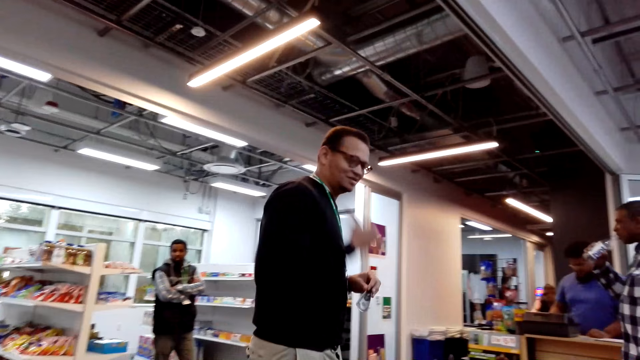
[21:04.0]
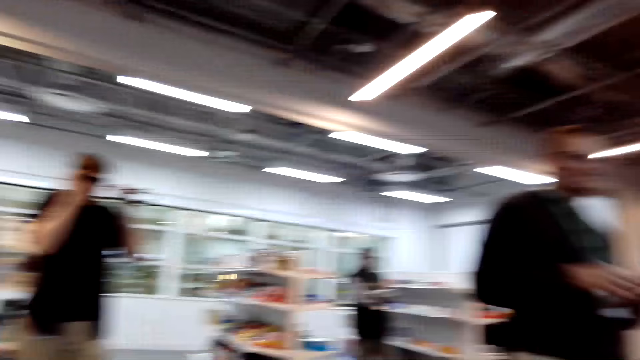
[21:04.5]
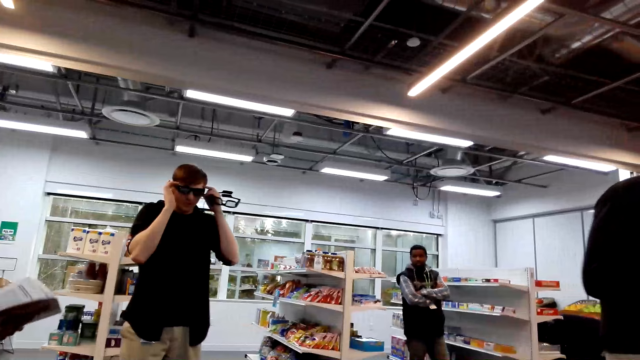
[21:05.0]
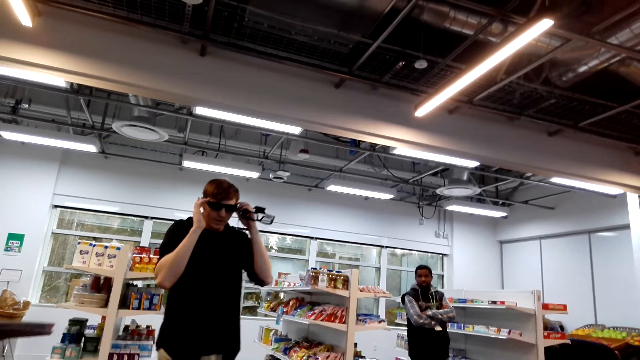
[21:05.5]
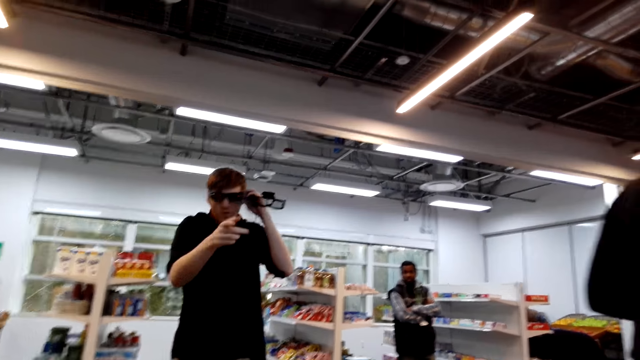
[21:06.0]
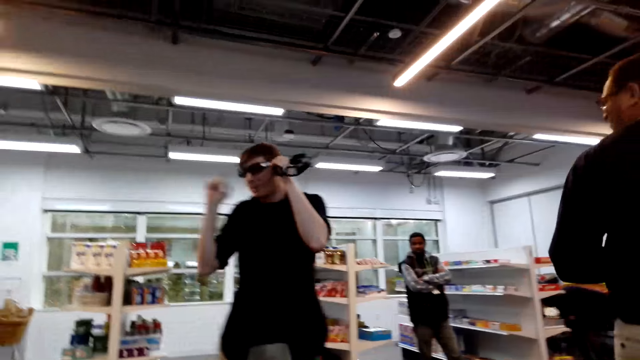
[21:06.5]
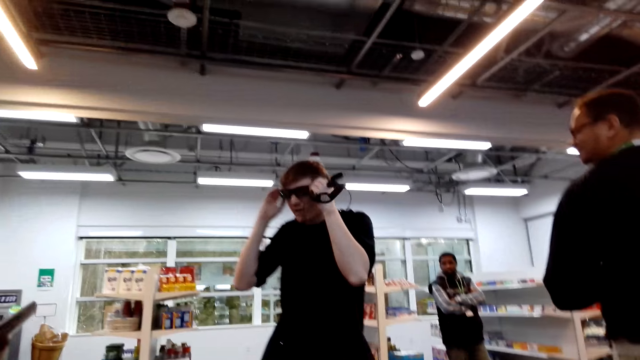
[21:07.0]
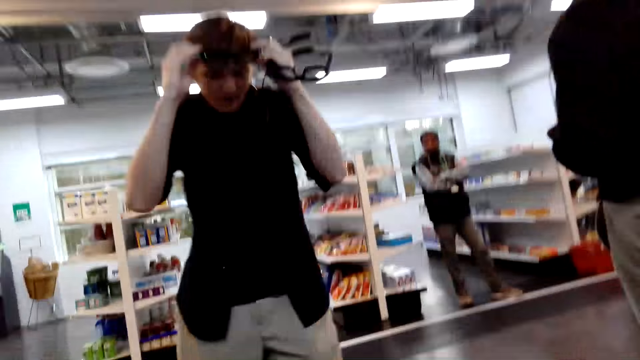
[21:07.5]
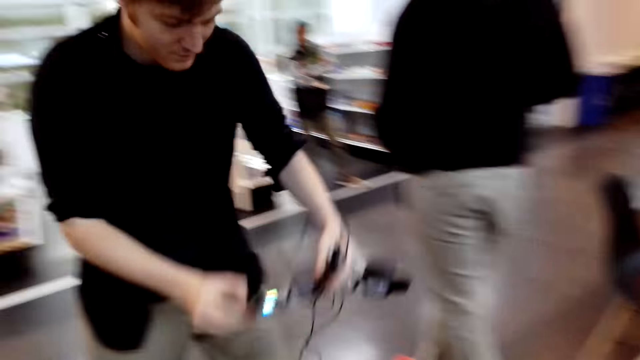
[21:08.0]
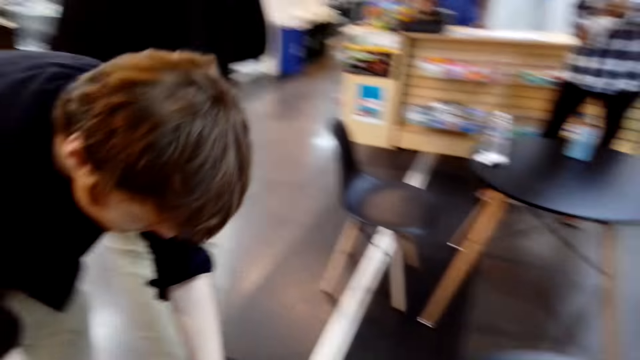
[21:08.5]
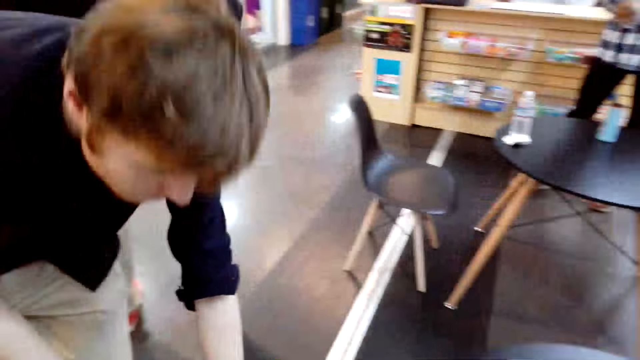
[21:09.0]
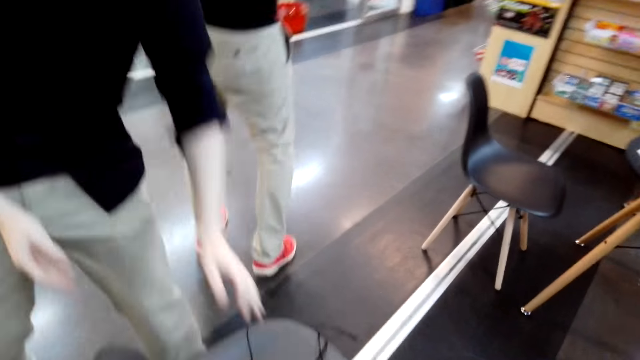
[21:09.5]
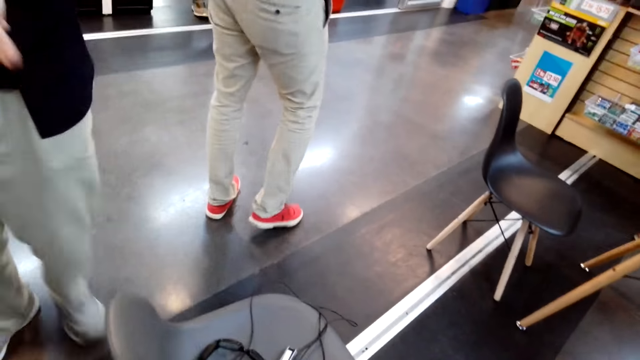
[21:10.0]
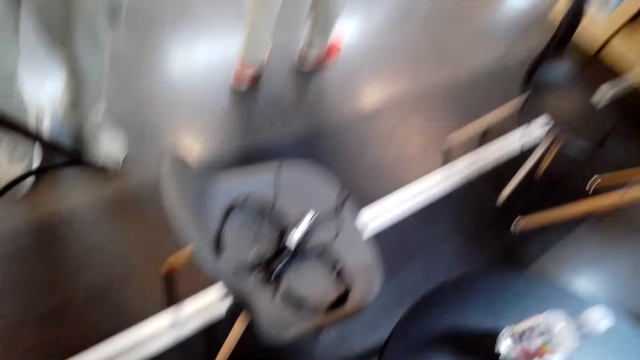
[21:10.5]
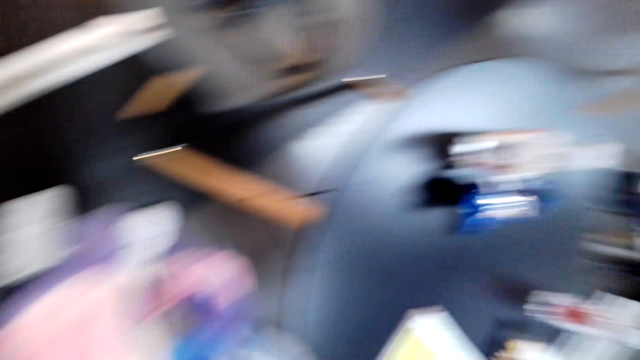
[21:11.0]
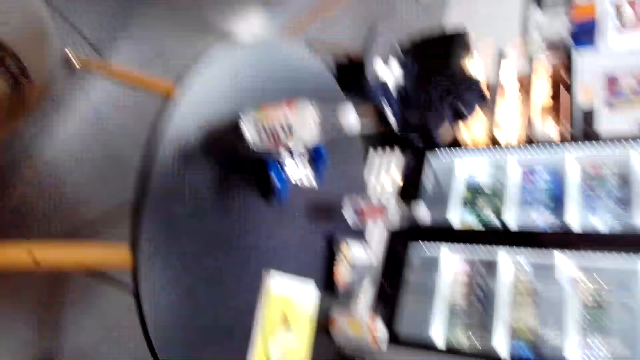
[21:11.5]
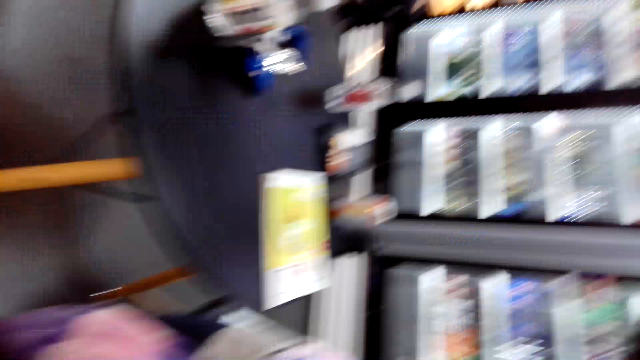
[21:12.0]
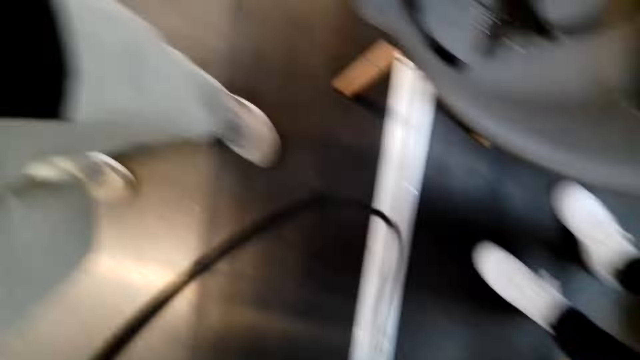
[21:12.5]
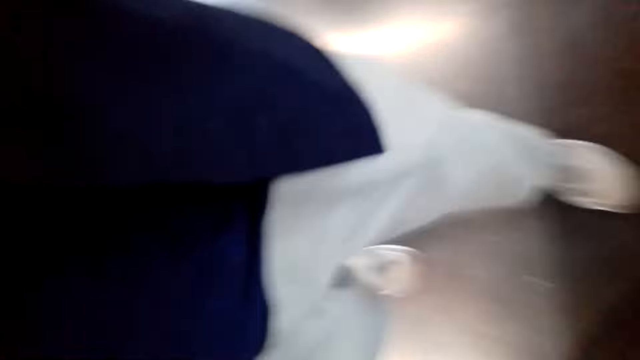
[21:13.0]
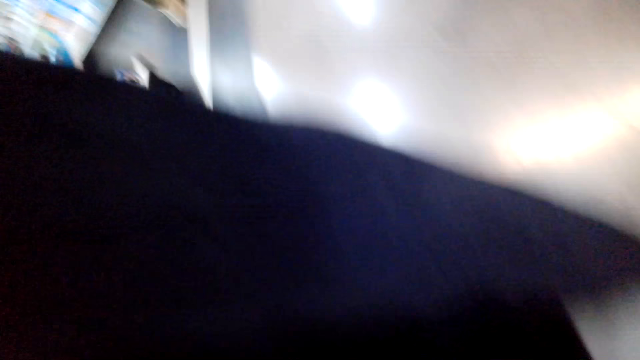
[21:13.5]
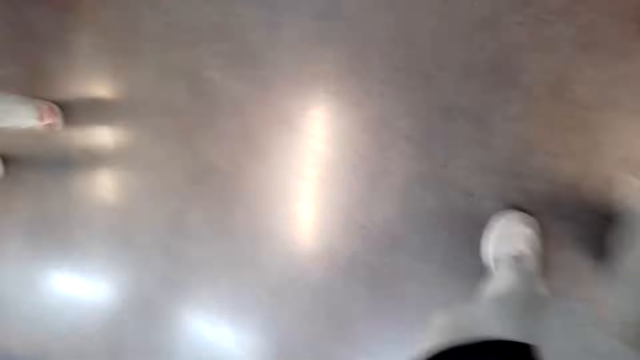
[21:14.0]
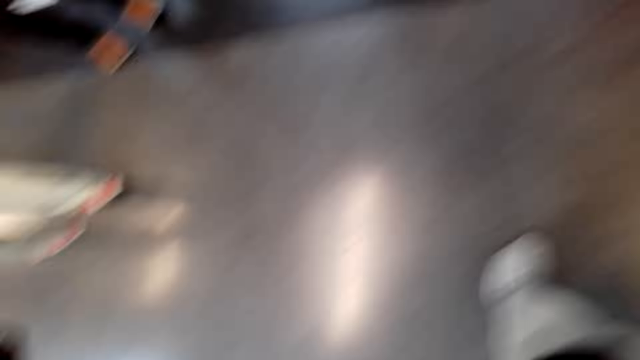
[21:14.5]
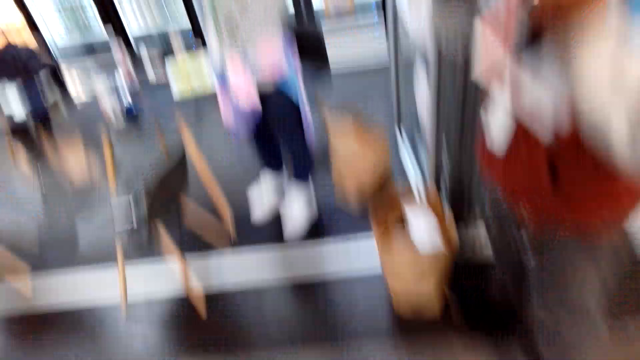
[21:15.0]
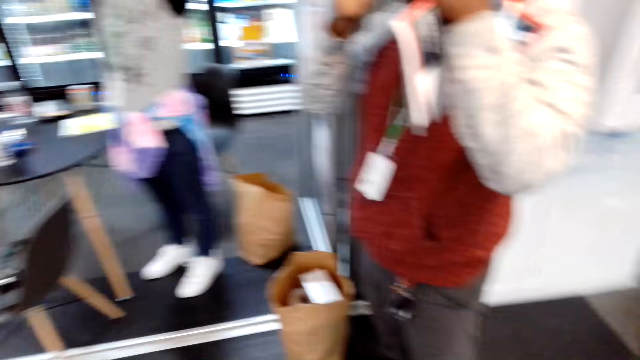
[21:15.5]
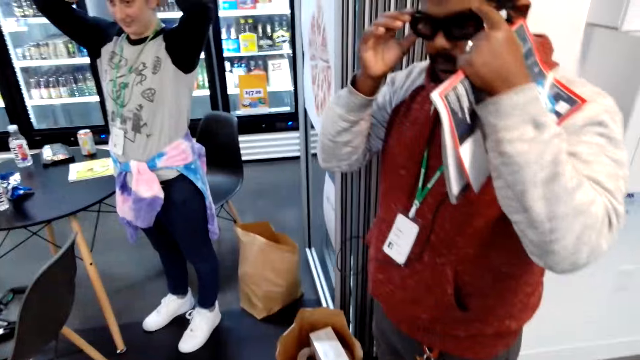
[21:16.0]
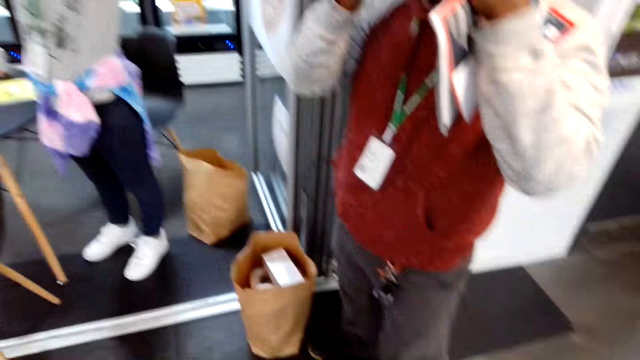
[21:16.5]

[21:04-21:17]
A man drinks from a bottle. Another man wears glasses. He removes his goggles and places down his goggles. The camera wearer handles a camera. A person holds his goggles.
